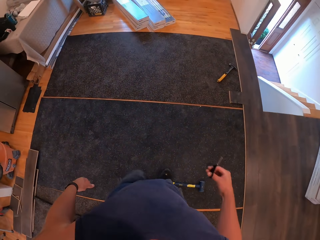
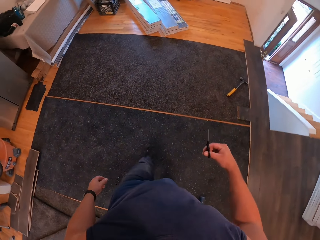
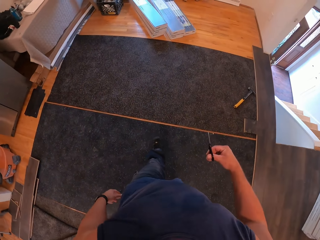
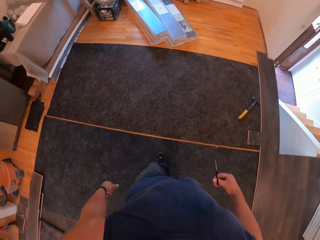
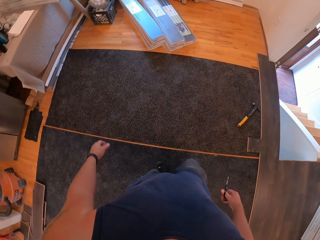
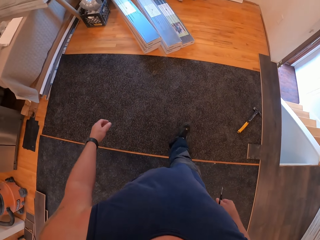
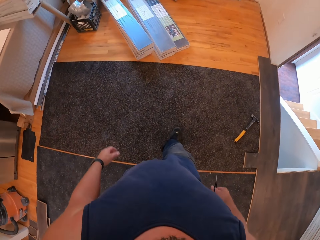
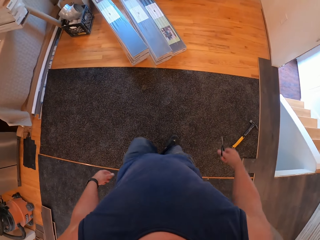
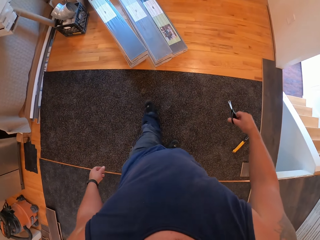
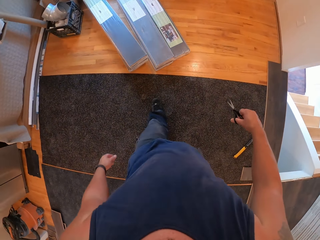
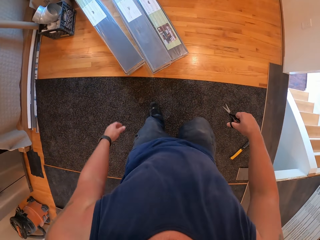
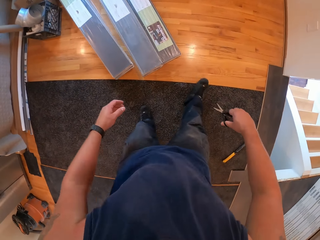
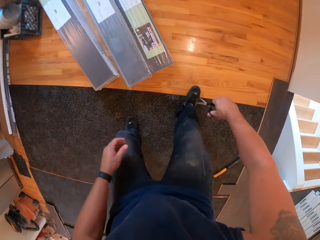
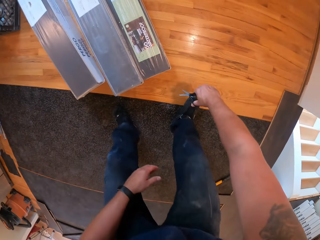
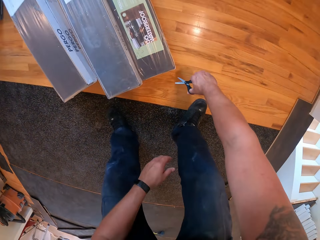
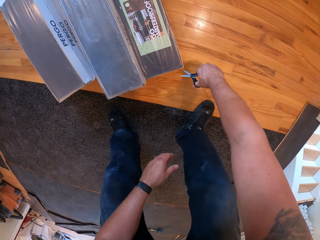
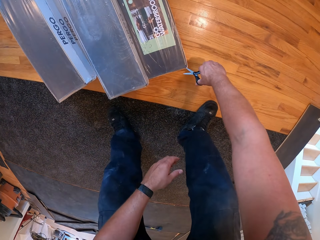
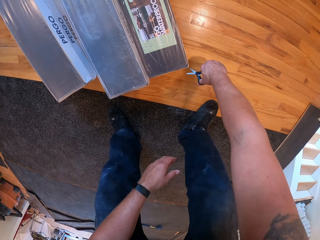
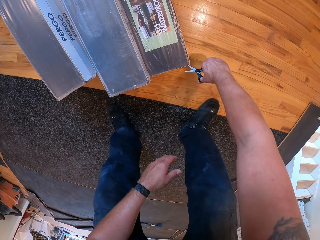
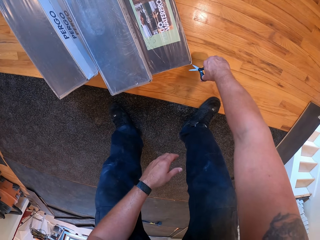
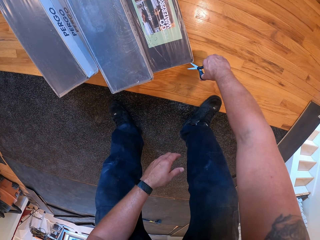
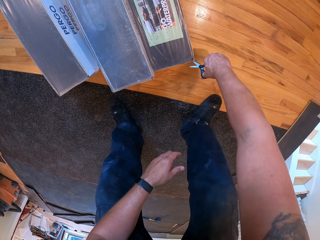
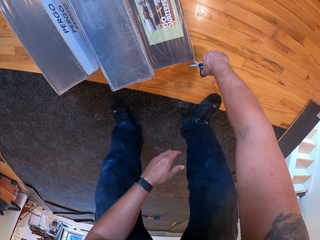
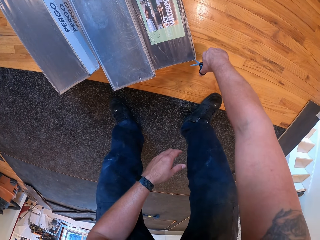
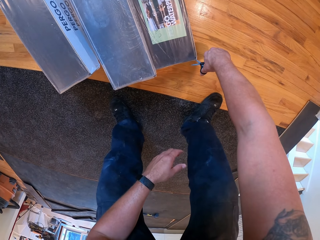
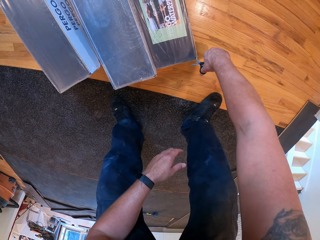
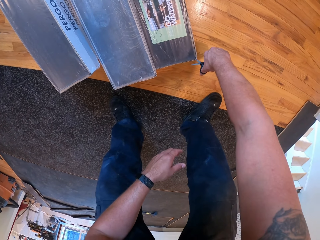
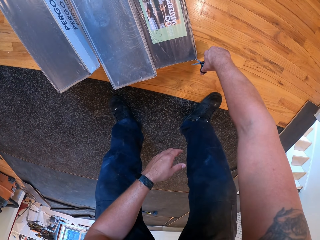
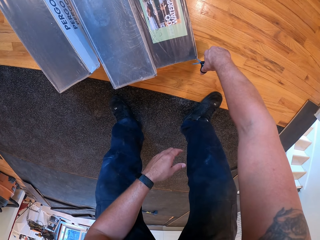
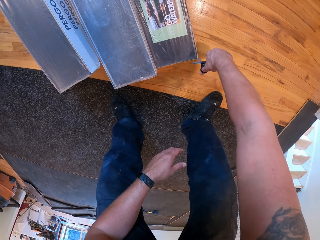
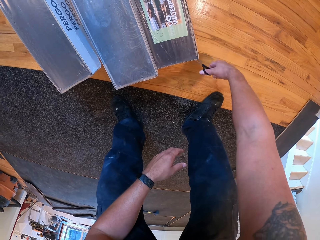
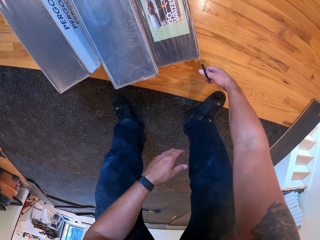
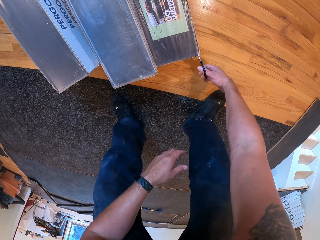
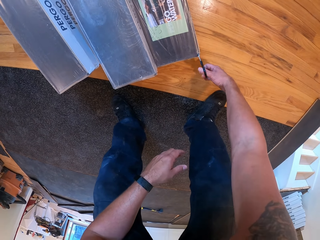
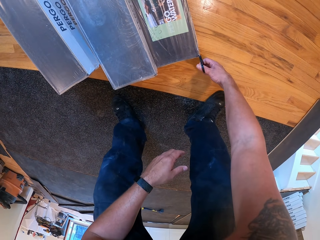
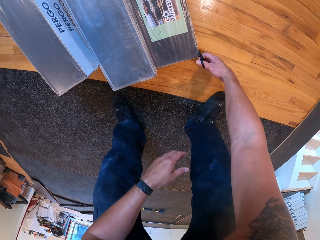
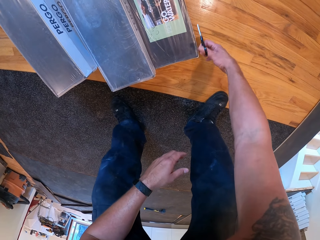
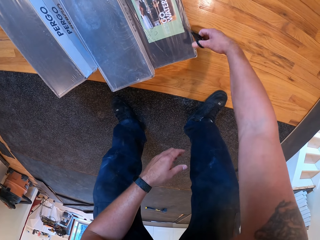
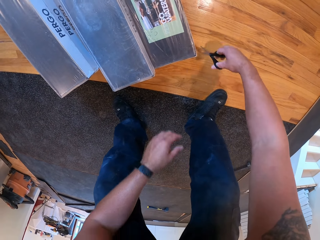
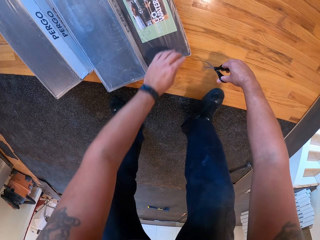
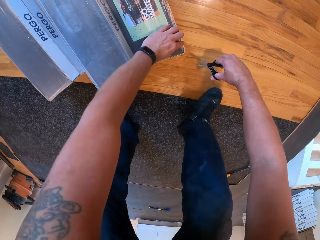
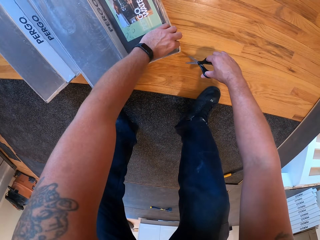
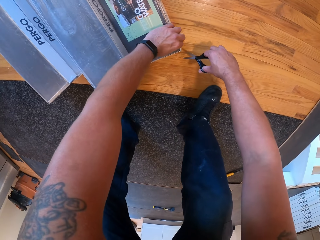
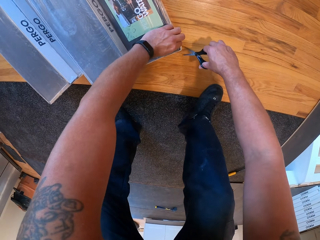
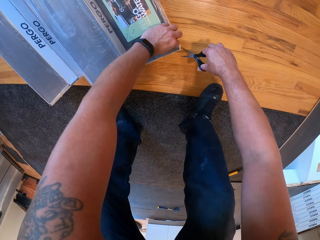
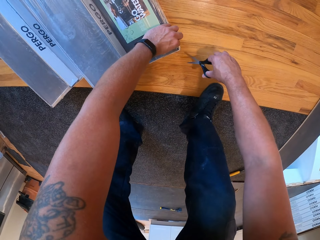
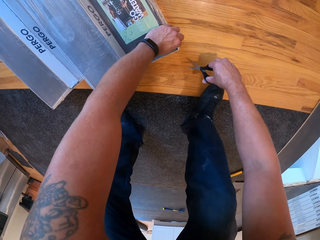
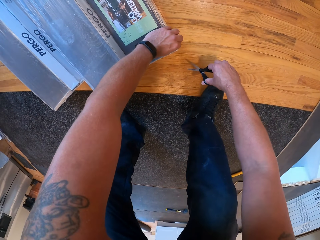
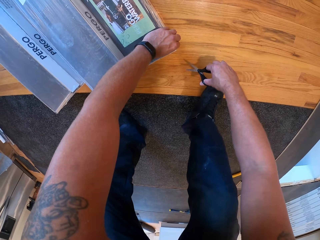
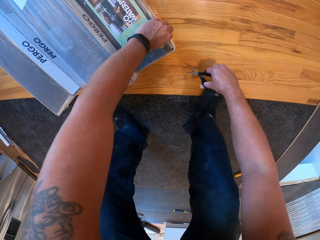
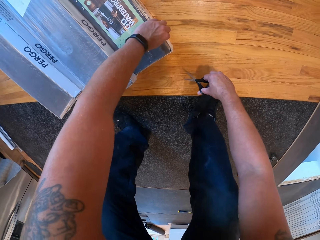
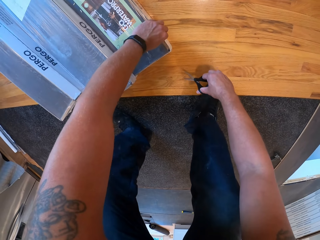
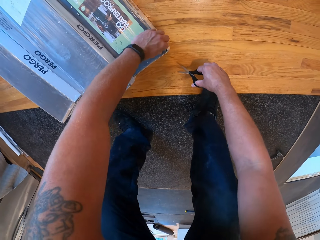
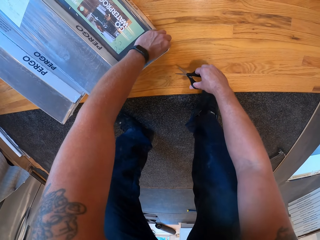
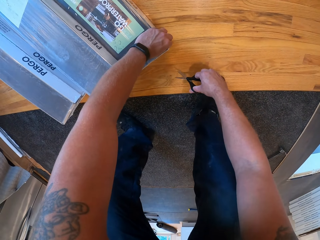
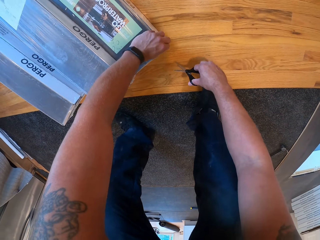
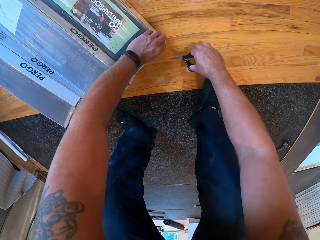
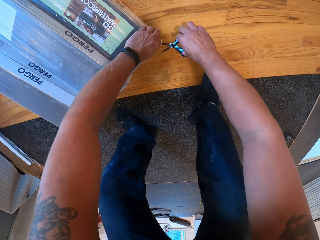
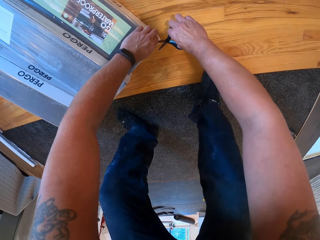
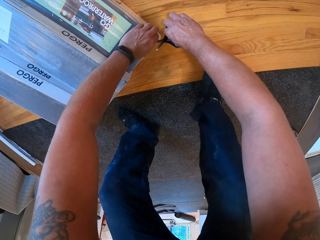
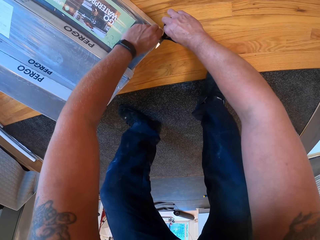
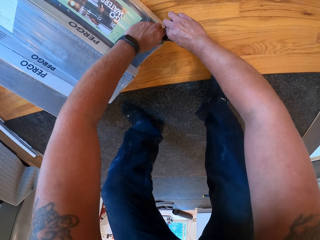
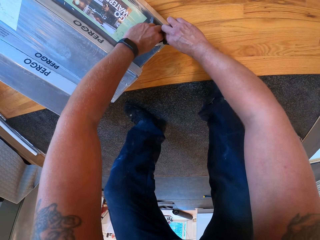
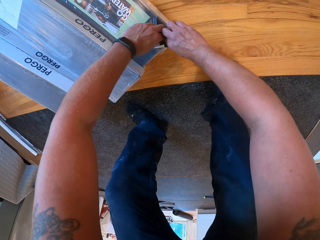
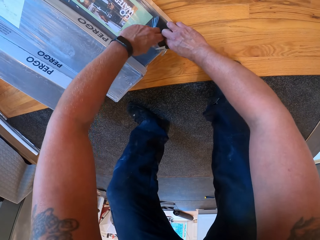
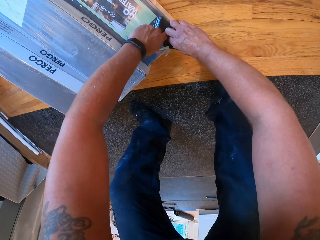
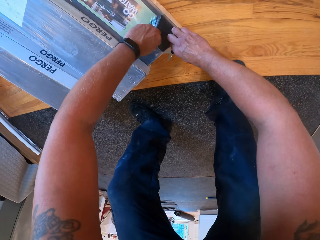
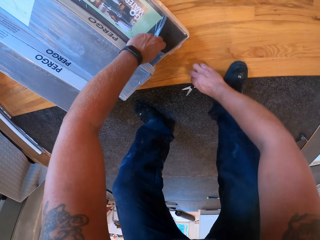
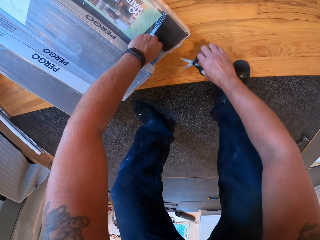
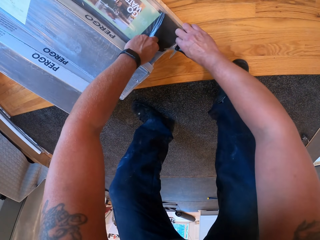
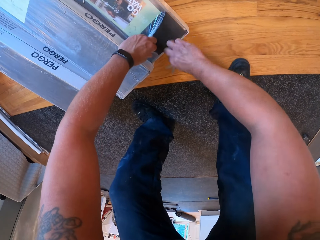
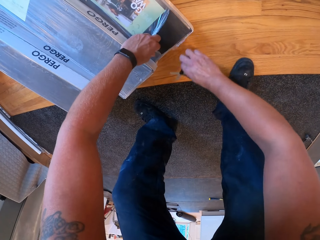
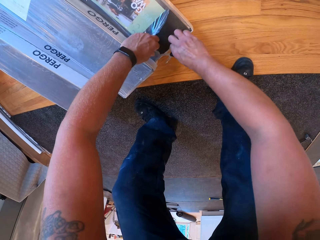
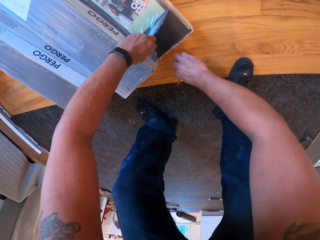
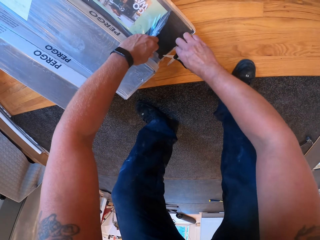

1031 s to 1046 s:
The camera wearer walks back to the stack of carpet. They cut the nylon of the carpet. They pull the paper. They cut the paper.

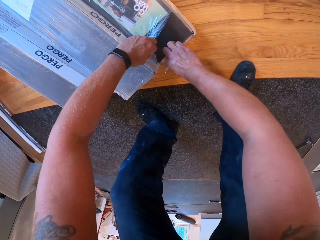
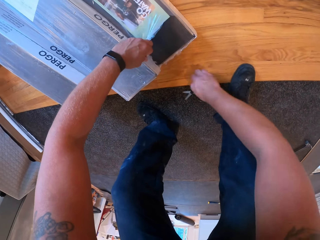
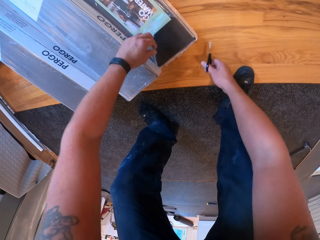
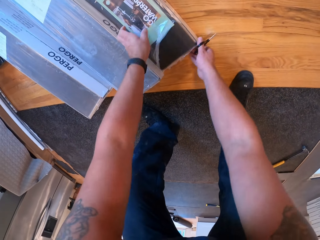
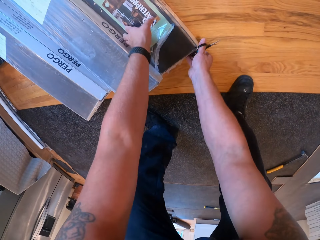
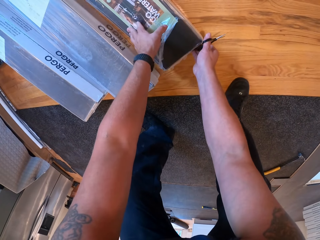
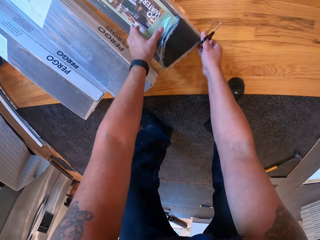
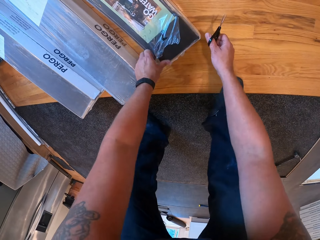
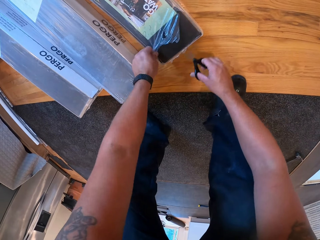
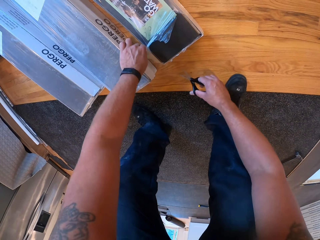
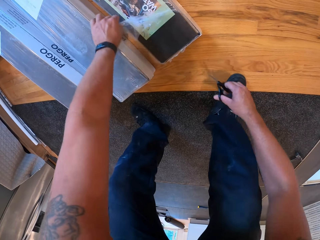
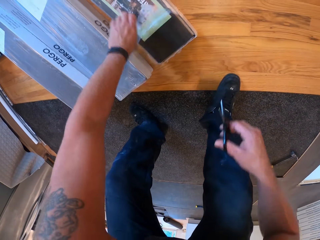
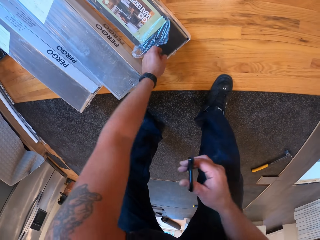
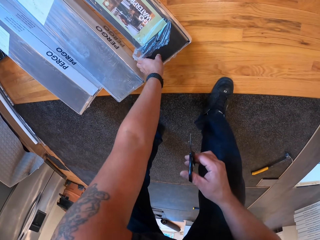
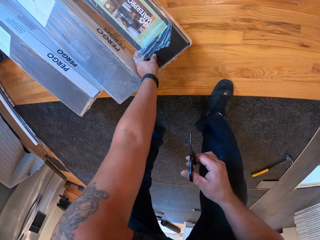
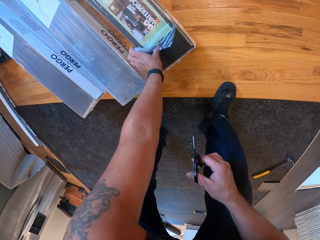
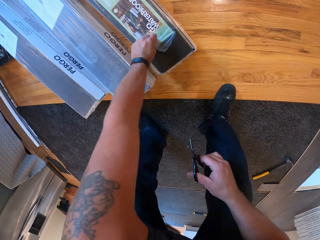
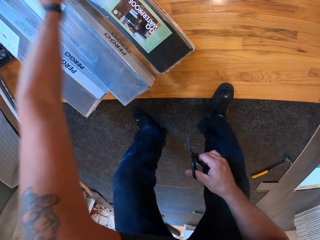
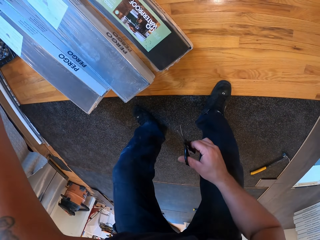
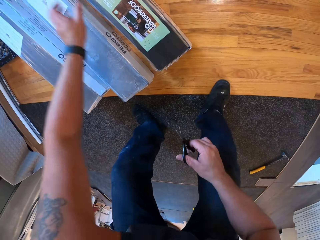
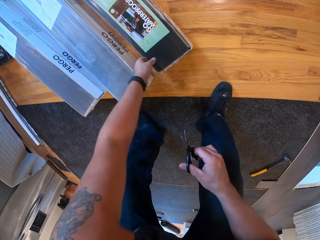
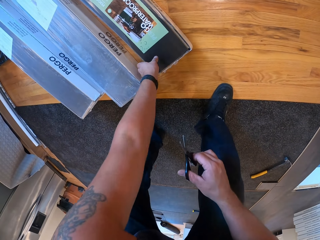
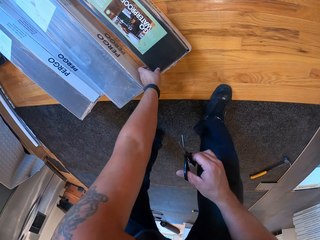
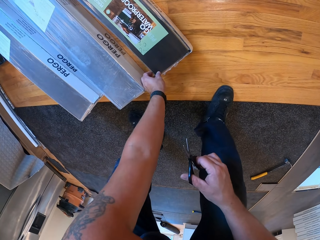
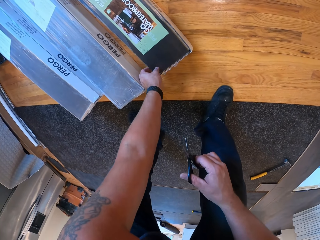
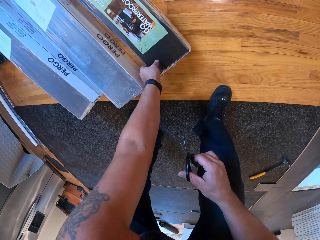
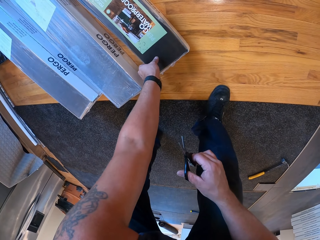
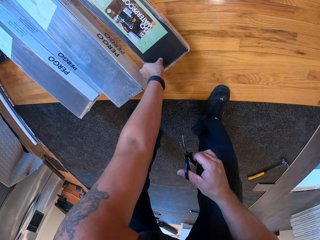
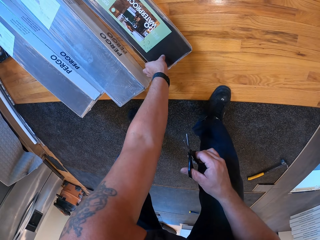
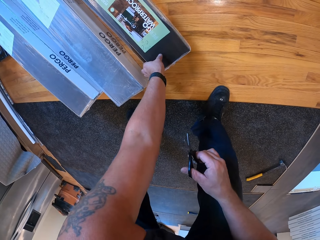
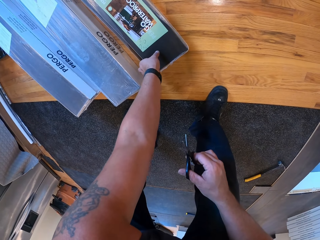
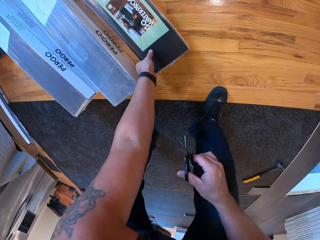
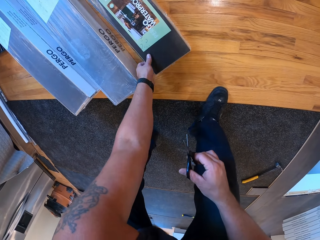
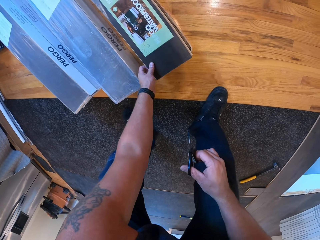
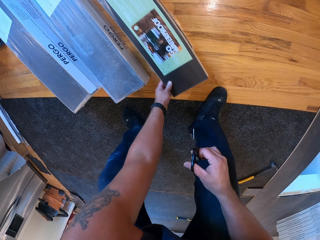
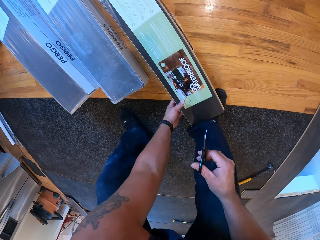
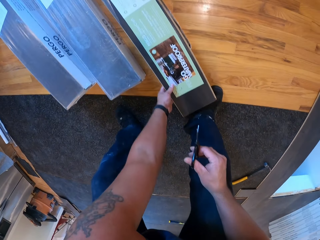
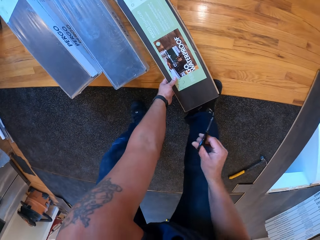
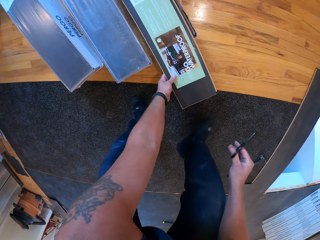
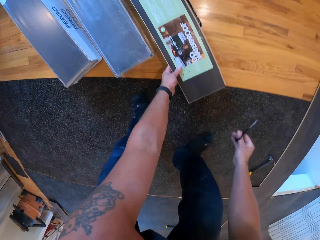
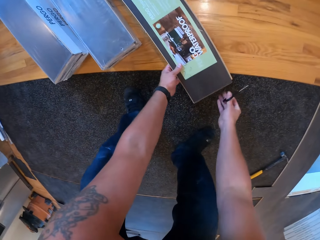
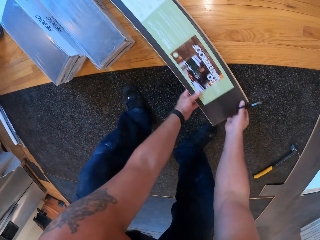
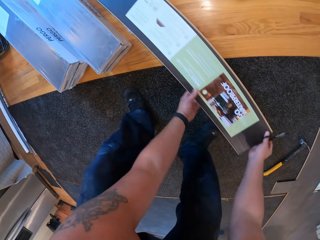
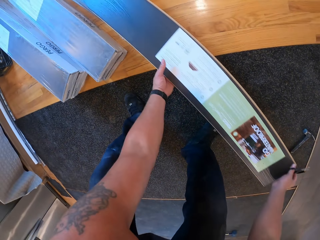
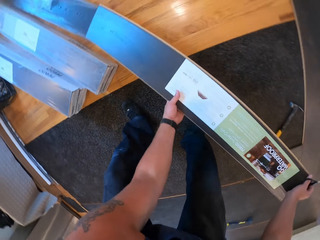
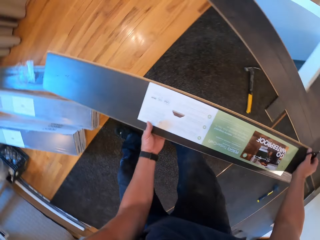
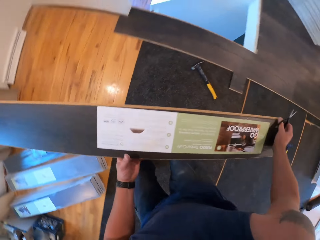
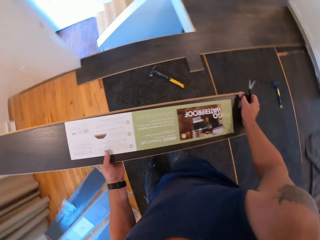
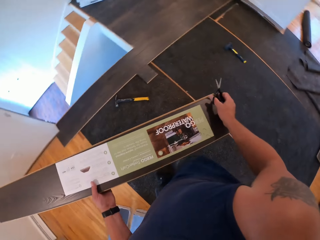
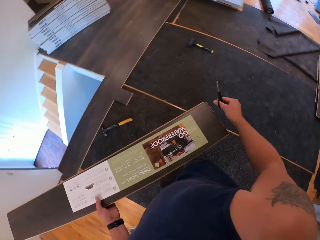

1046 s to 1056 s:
The camera wearer moves the package. They pull the paper. They tear the nylon of the carpet. They pull a carpet or tile from the stack.
